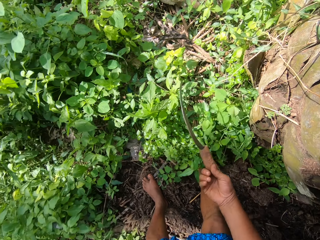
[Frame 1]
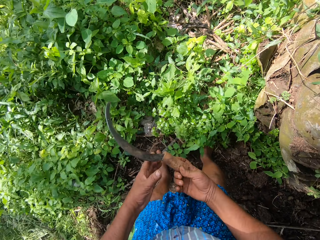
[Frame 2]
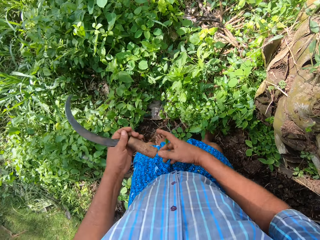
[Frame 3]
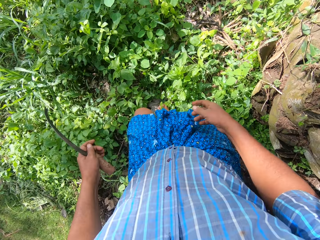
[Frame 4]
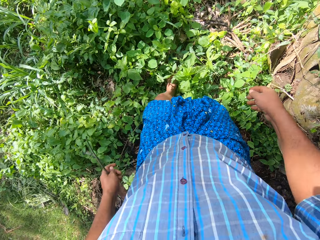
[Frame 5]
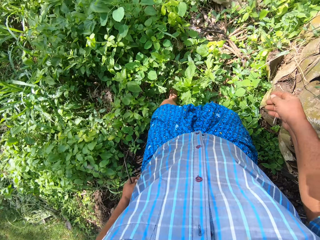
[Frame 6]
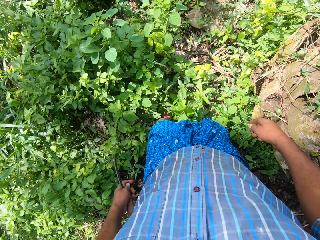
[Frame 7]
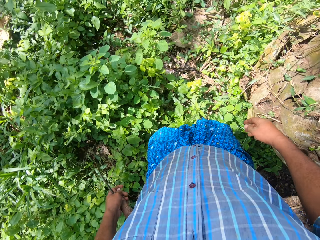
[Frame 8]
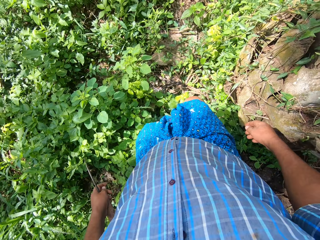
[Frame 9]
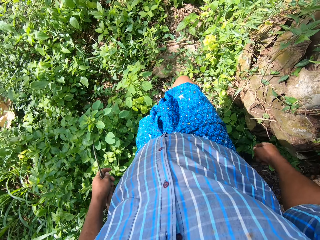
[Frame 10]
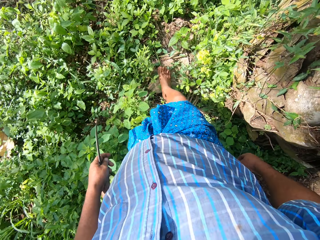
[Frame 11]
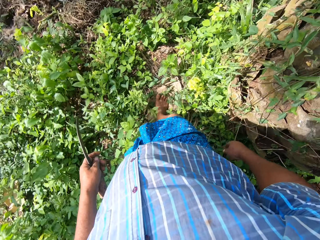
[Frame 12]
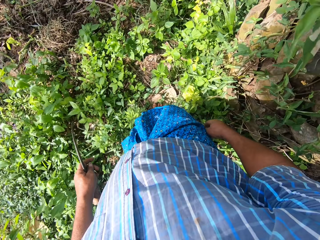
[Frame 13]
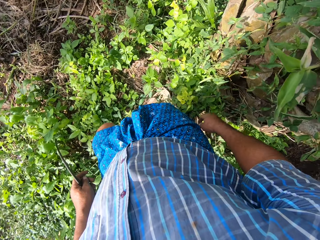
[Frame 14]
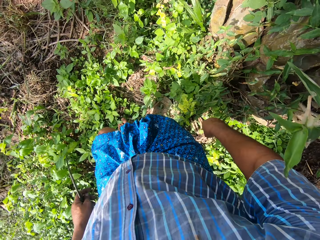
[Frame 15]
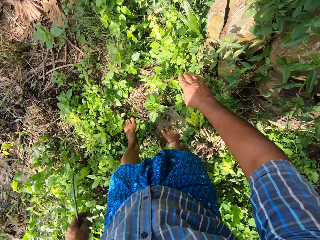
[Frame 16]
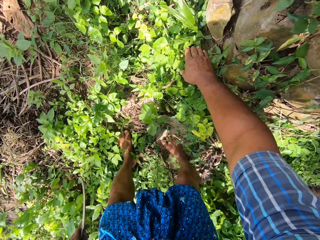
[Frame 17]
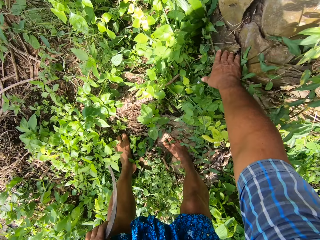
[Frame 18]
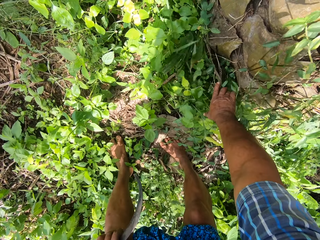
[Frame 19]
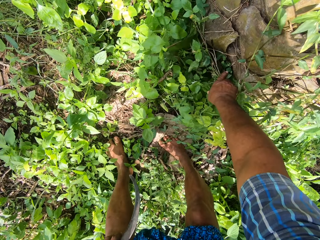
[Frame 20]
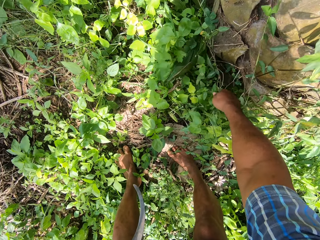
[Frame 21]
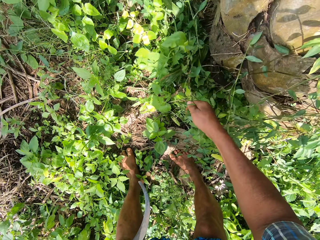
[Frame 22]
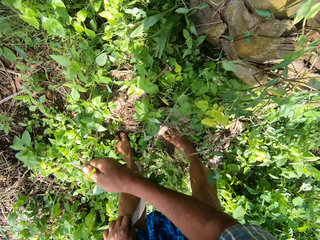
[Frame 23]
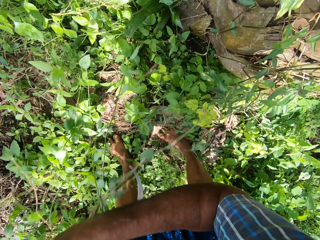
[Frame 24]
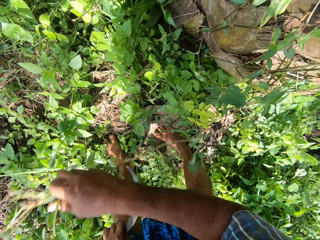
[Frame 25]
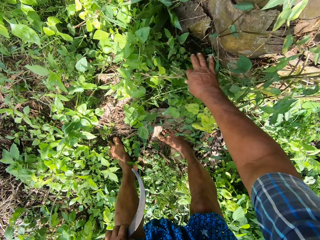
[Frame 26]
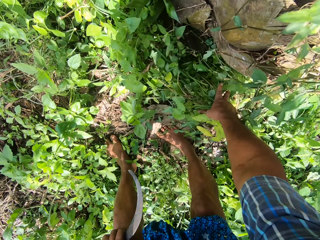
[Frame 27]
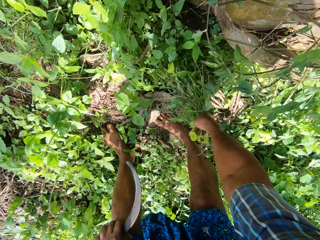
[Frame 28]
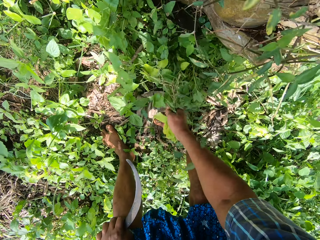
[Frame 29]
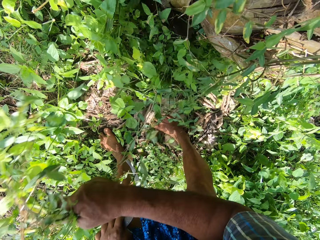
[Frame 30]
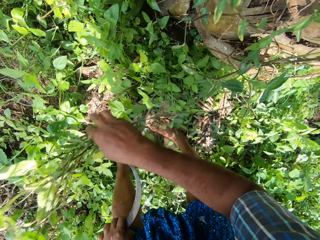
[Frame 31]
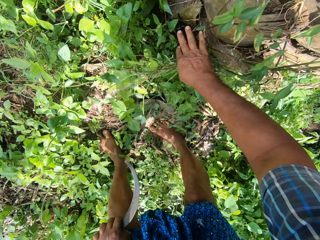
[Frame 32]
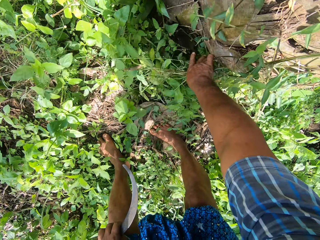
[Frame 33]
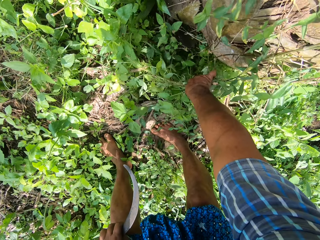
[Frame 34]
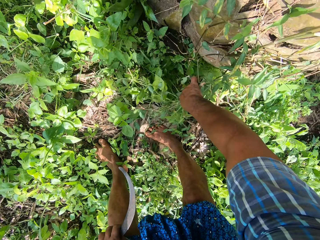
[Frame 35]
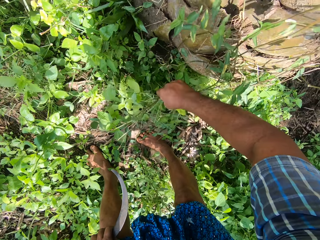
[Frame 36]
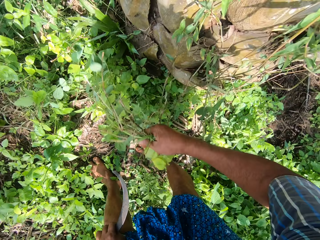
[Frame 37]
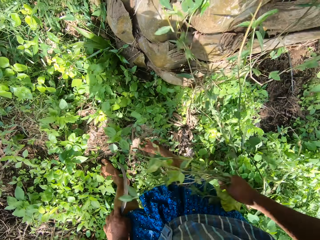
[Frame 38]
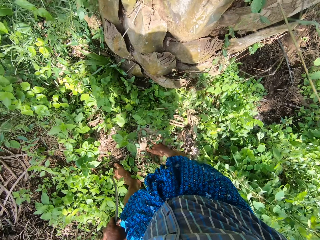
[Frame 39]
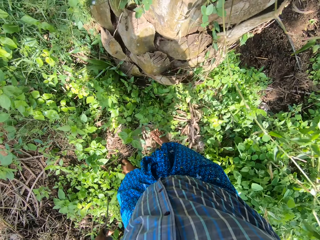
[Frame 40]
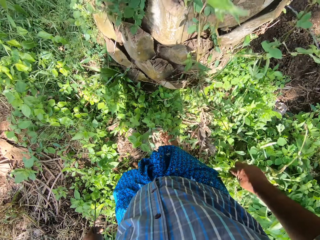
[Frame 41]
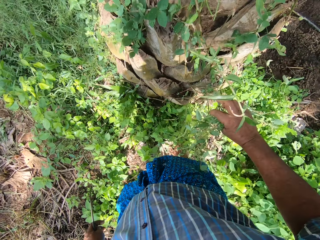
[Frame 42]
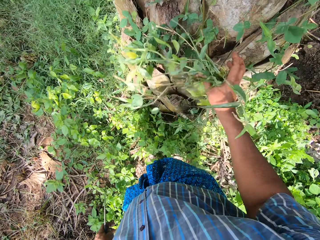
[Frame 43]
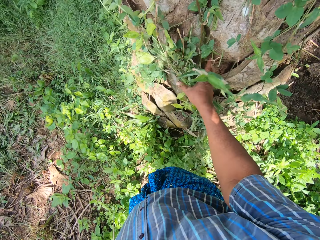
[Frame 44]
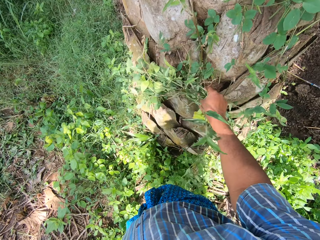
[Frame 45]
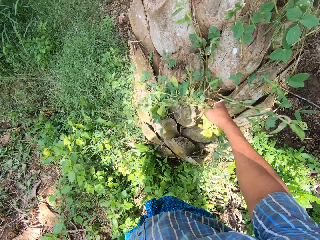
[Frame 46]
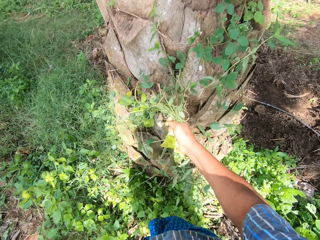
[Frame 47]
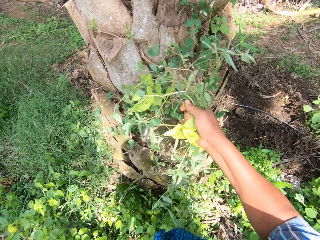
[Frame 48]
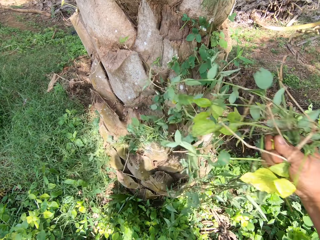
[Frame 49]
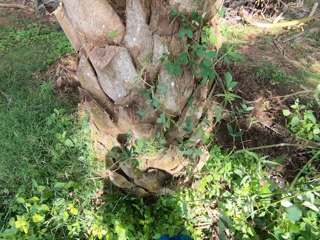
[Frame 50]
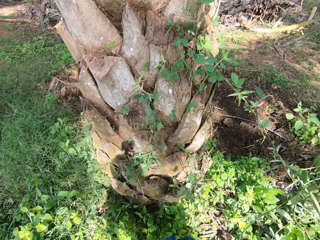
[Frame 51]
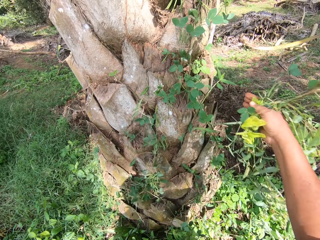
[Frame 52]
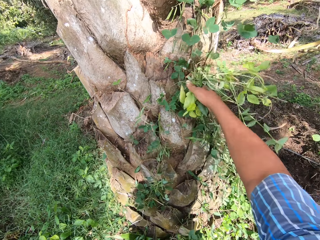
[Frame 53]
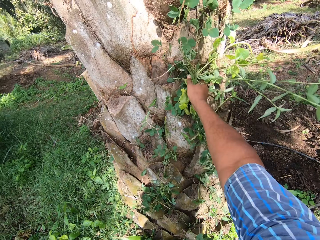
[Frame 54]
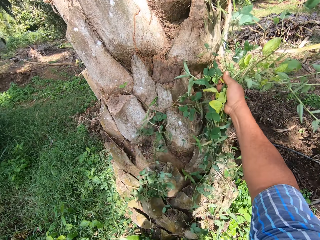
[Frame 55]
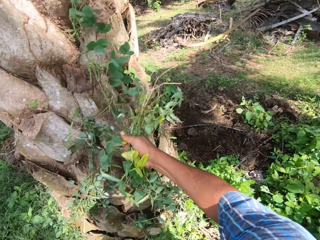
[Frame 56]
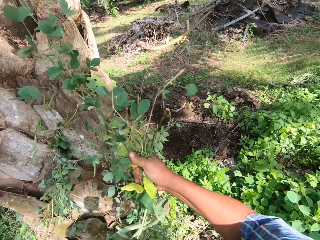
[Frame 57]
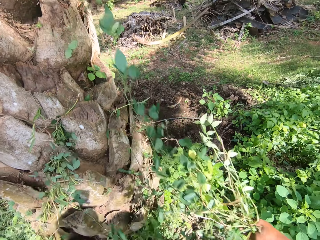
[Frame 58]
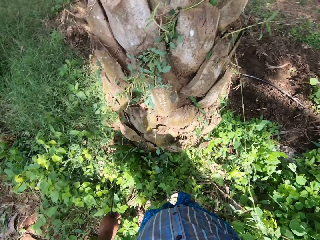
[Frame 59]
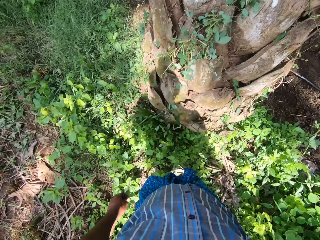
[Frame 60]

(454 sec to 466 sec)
The camera wearer passes the knife to his left hand. He moves forward. He bends. He weeds grasses off the tree with his right hand. He moves the plants.

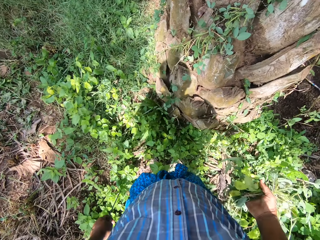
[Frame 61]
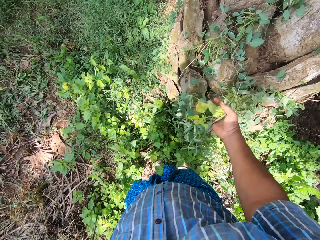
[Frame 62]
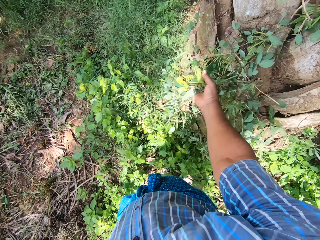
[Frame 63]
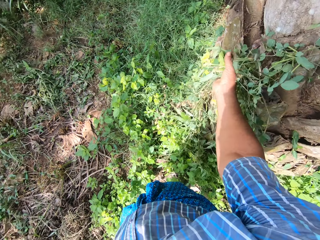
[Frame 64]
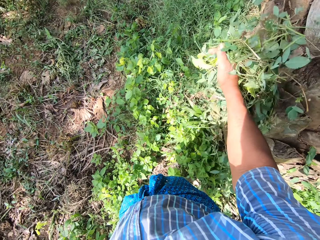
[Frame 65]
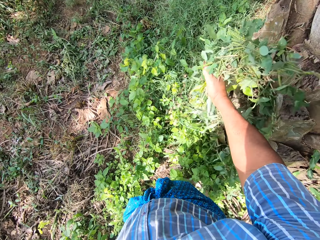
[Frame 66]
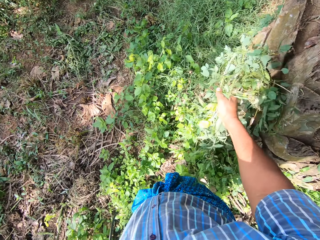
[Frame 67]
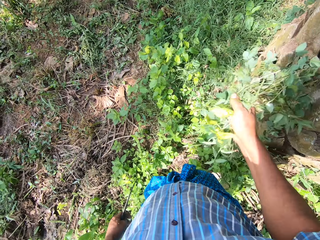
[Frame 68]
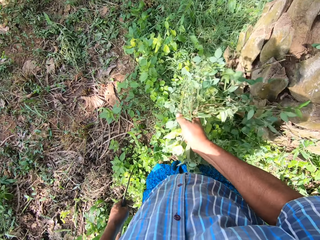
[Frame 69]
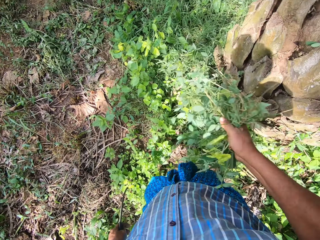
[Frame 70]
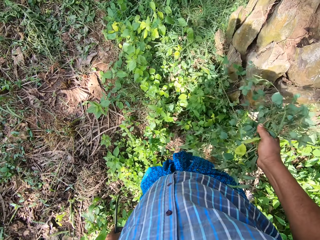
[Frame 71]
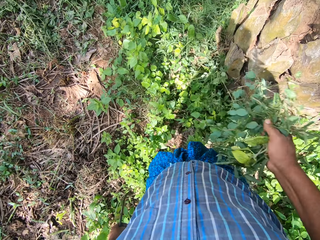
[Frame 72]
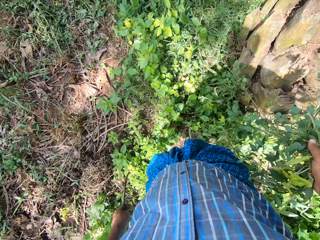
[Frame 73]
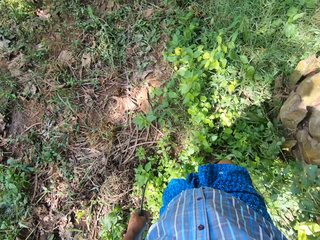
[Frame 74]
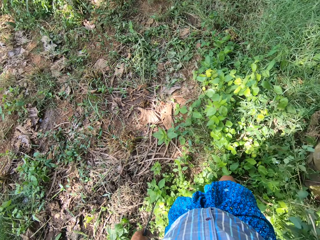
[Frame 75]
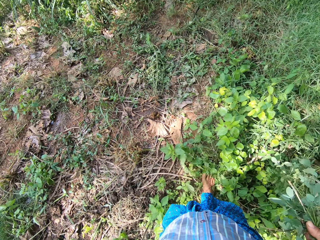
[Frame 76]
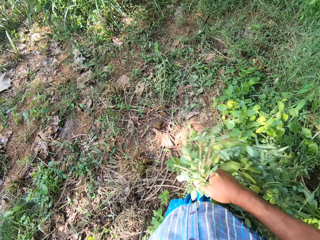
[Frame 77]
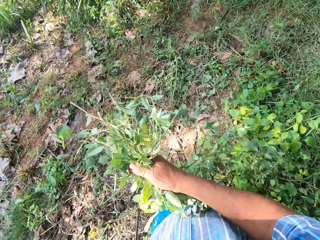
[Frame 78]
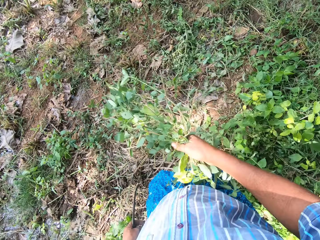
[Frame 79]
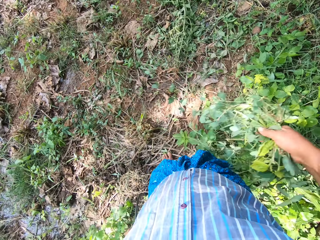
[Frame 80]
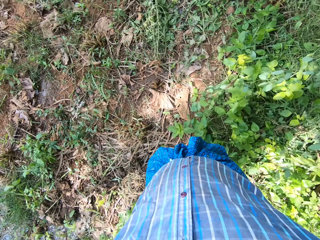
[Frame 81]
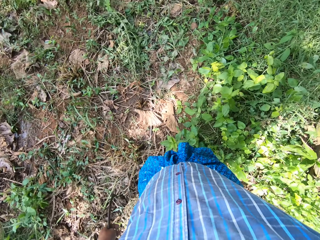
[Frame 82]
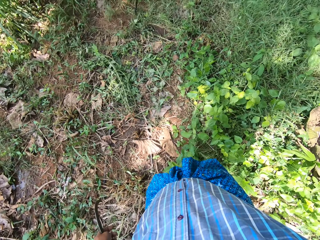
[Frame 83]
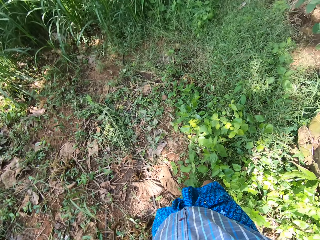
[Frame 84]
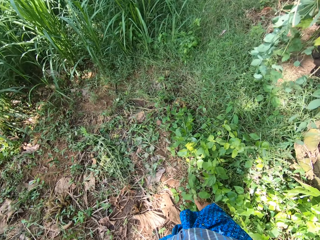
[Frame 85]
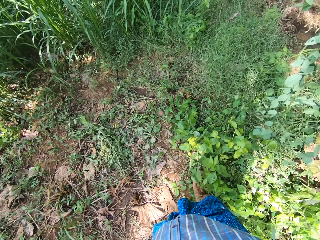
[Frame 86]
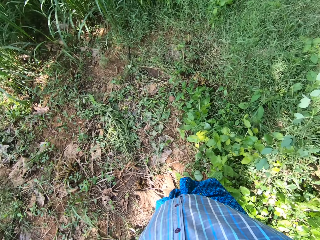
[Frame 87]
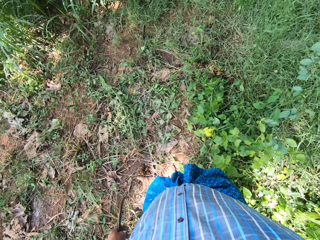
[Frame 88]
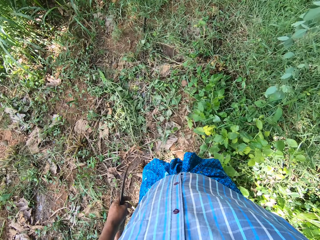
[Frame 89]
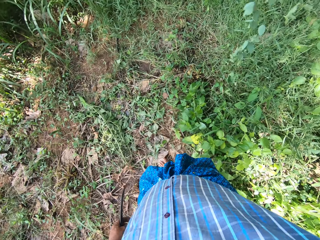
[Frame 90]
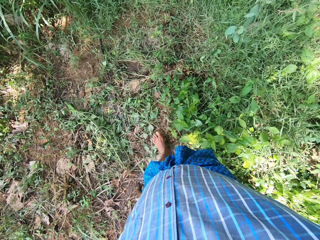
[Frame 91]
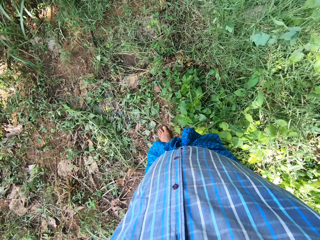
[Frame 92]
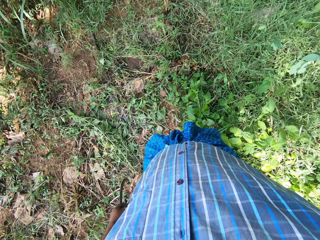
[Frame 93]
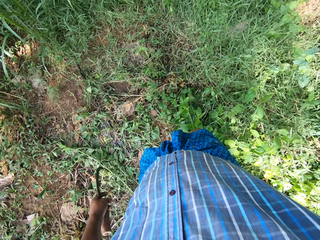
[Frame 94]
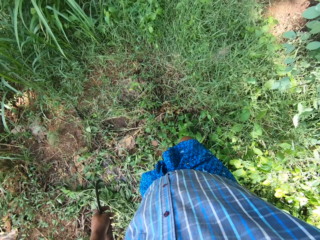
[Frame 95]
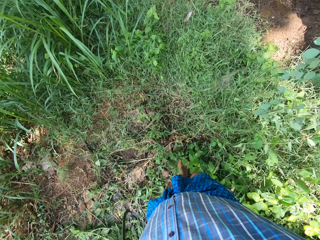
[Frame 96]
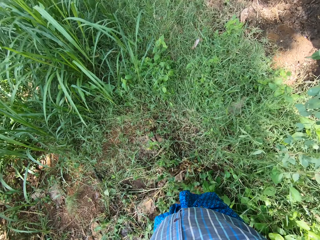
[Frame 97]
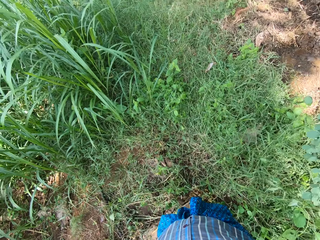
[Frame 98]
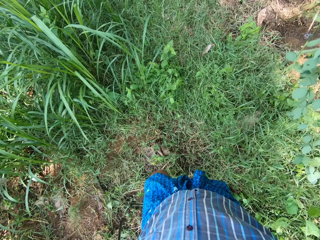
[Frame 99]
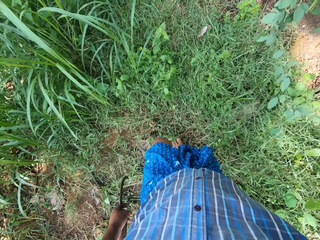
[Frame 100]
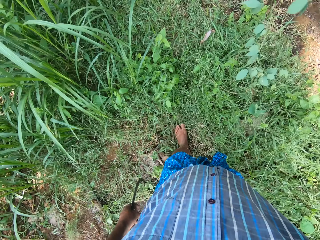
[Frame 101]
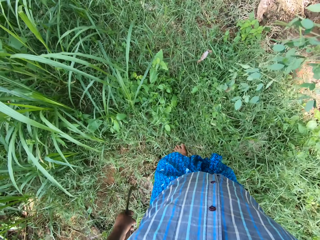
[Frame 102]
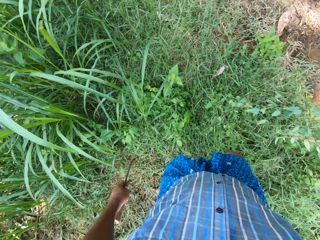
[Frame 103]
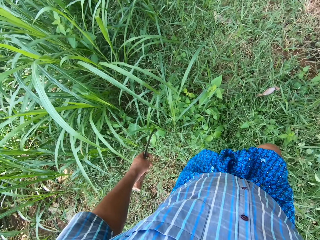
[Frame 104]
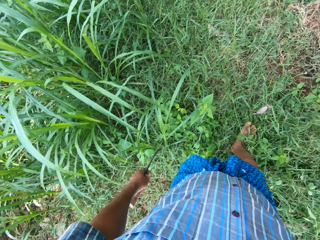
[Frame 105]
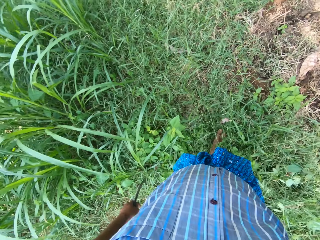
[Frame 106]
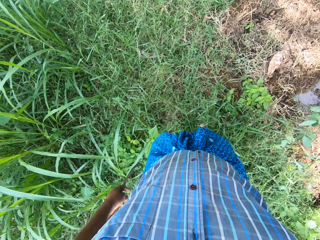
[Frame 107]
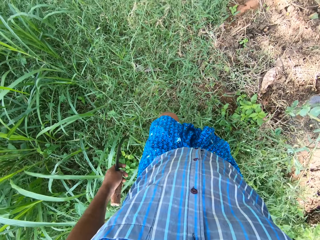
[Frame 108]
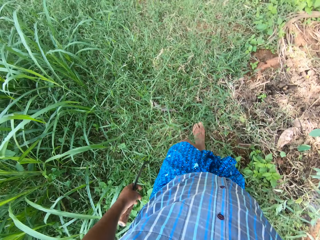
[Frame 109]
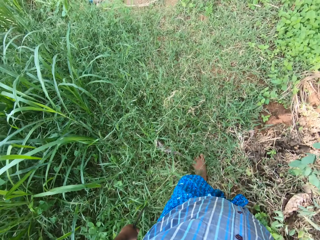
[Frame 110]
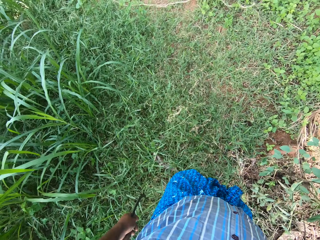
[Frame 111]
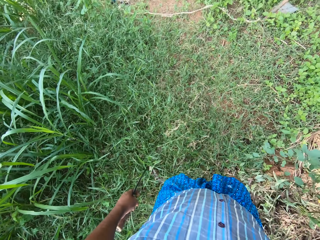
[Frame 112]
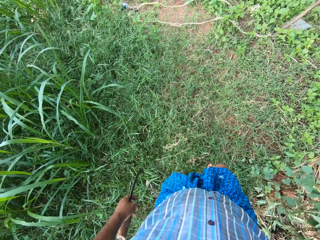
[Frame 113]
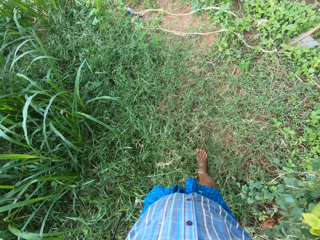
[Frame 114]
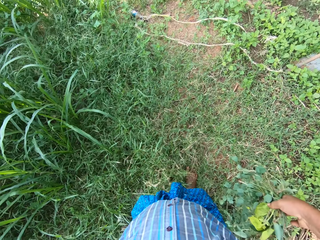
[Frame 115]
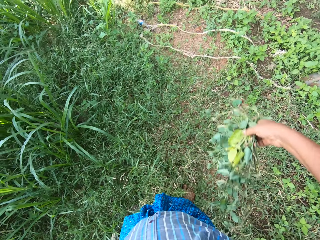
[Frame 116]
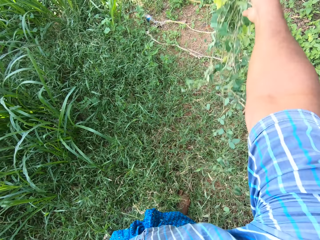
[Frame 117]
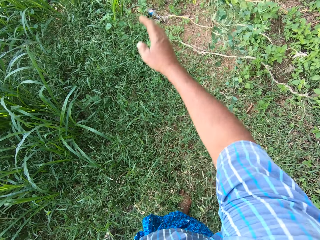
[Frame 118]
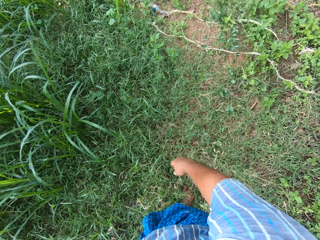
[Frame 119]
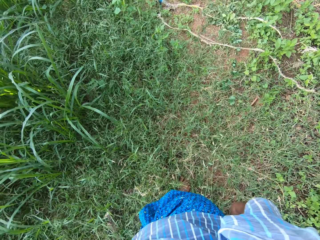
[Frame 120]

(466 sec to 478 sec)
The camera wearer moves forward. He walks. He throws the weeds away with his right hand.
